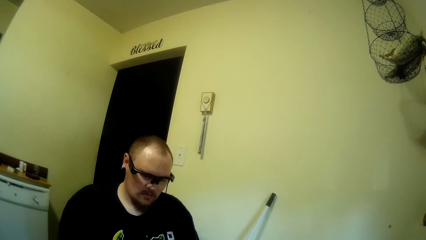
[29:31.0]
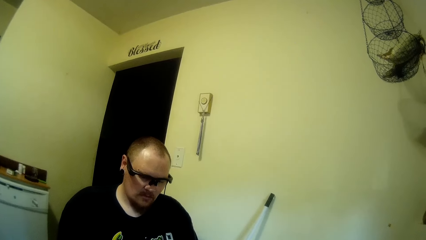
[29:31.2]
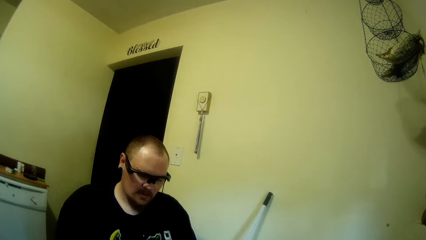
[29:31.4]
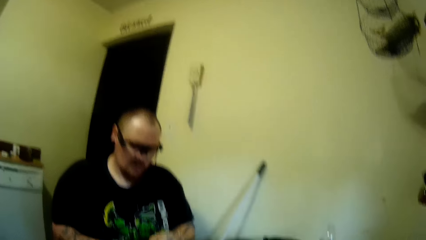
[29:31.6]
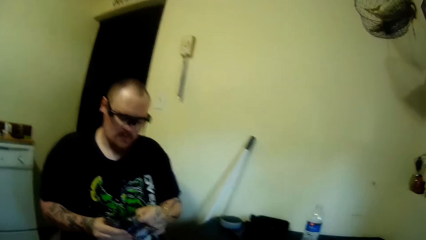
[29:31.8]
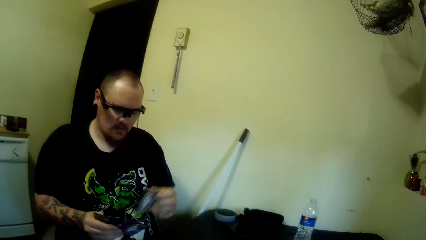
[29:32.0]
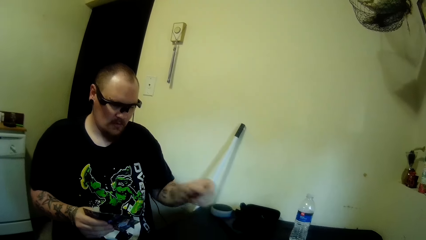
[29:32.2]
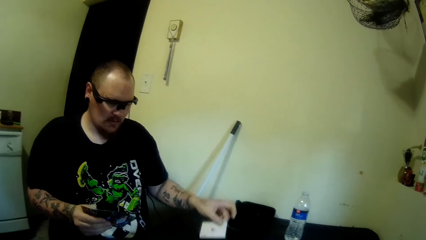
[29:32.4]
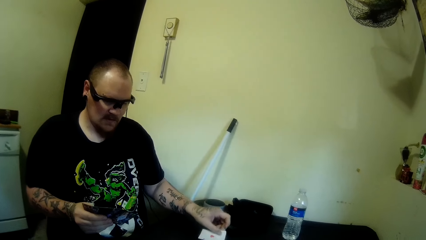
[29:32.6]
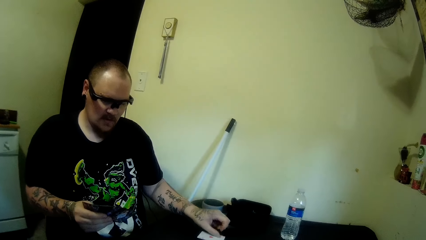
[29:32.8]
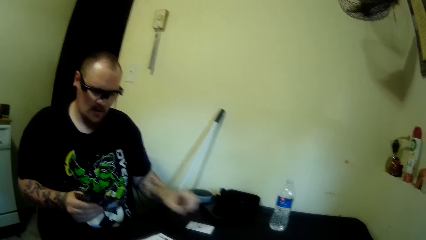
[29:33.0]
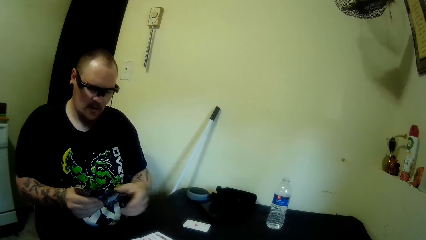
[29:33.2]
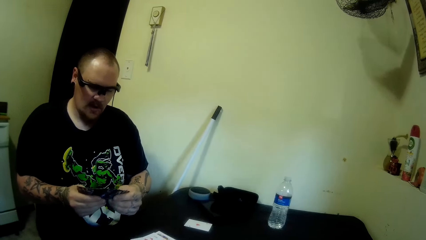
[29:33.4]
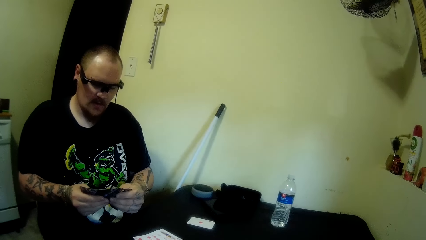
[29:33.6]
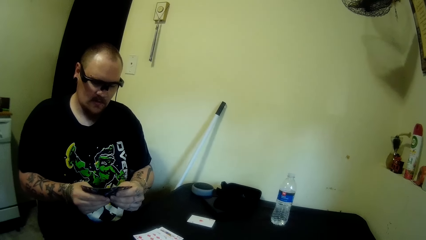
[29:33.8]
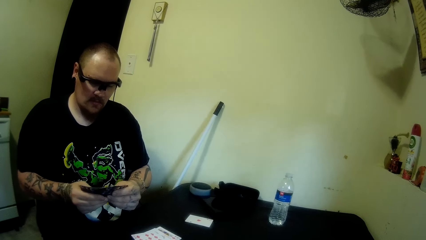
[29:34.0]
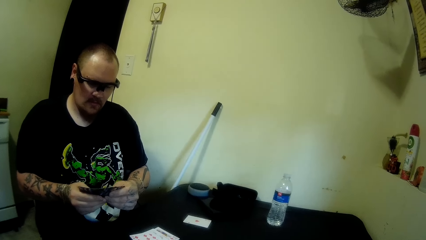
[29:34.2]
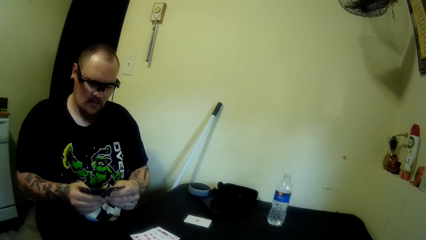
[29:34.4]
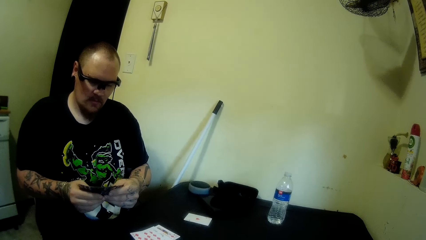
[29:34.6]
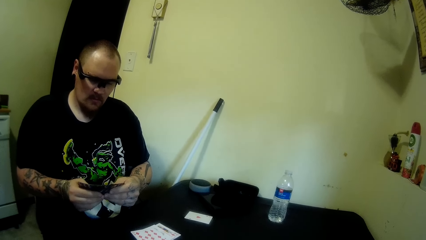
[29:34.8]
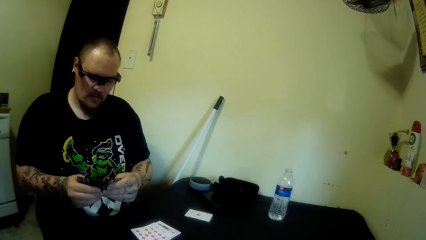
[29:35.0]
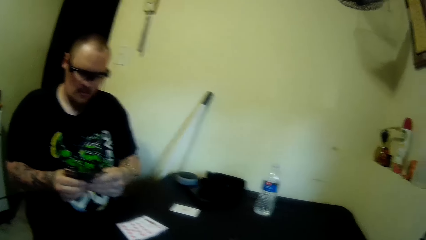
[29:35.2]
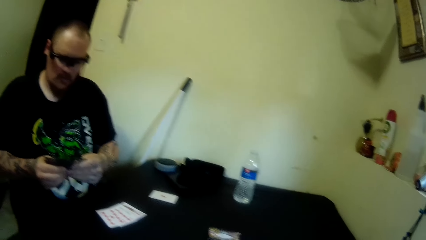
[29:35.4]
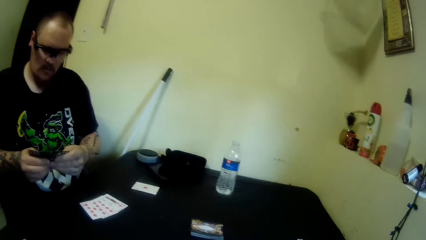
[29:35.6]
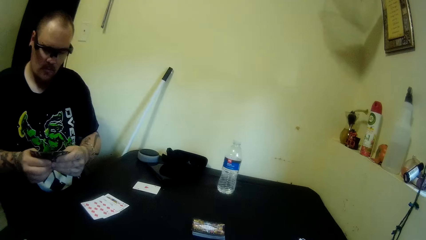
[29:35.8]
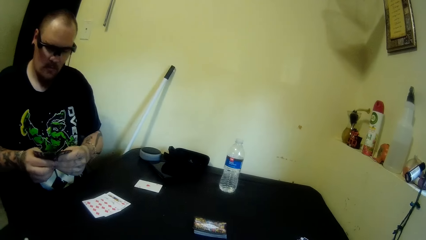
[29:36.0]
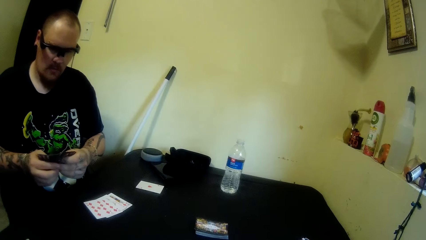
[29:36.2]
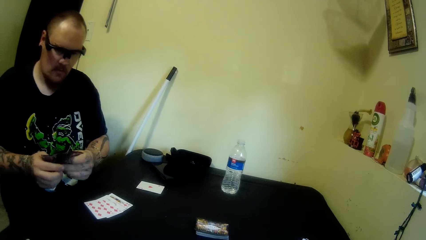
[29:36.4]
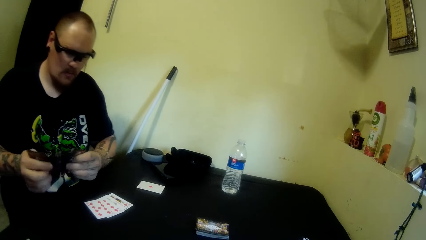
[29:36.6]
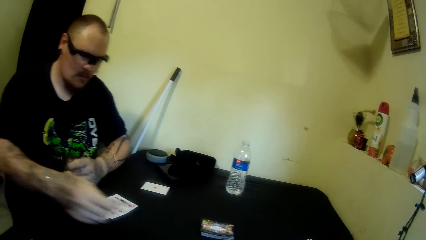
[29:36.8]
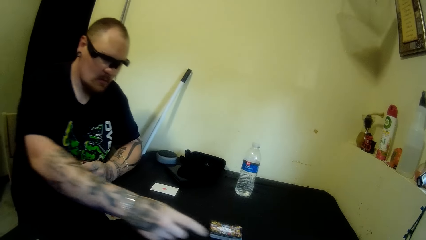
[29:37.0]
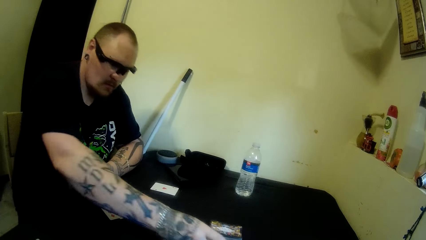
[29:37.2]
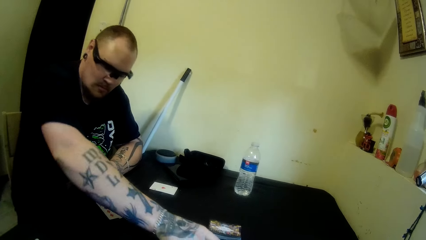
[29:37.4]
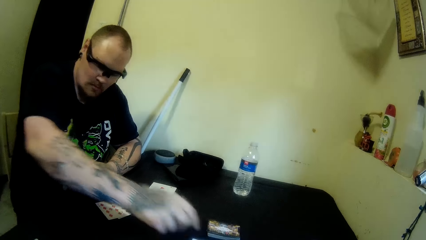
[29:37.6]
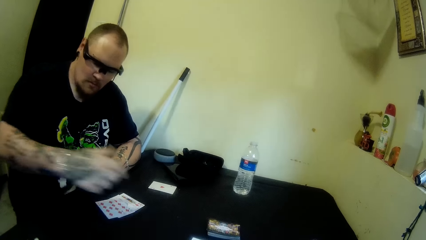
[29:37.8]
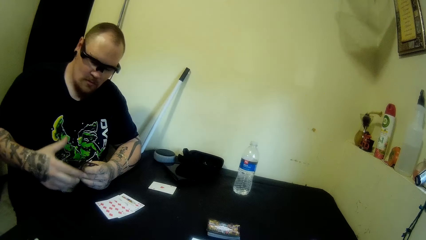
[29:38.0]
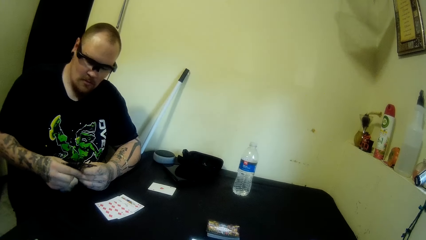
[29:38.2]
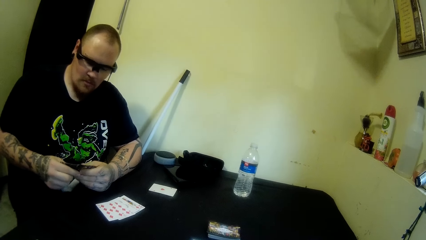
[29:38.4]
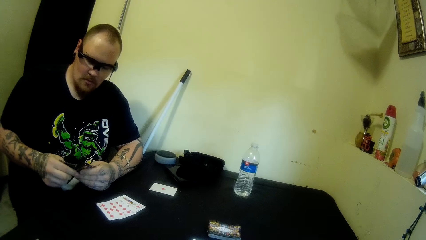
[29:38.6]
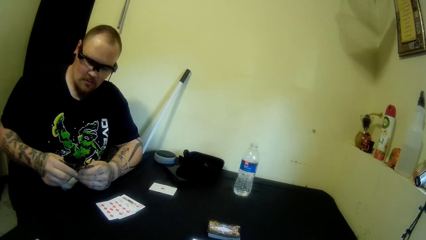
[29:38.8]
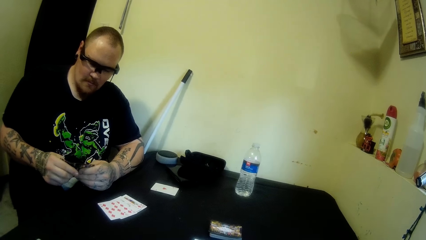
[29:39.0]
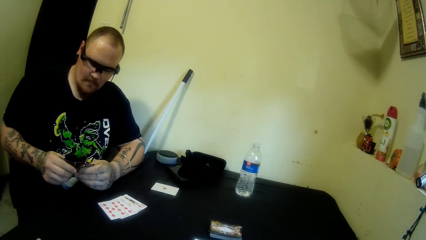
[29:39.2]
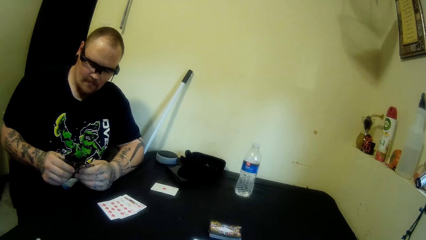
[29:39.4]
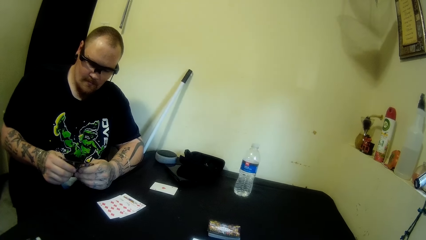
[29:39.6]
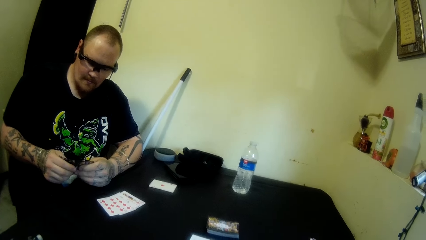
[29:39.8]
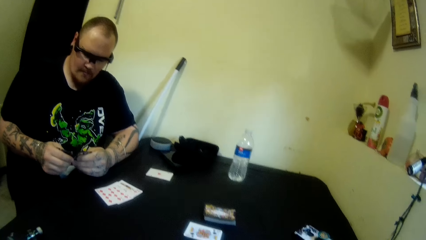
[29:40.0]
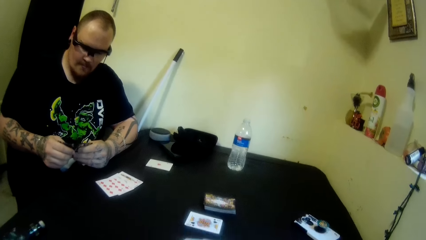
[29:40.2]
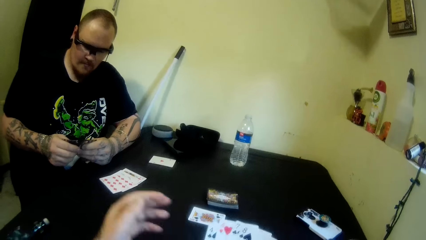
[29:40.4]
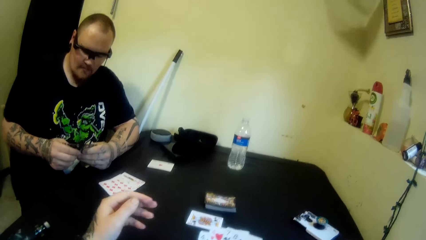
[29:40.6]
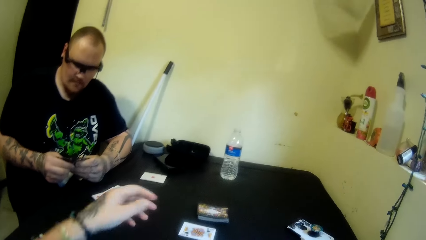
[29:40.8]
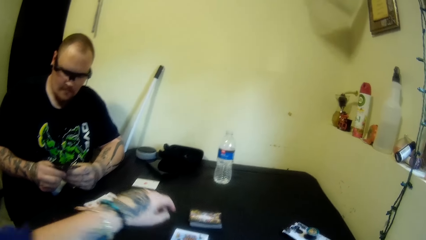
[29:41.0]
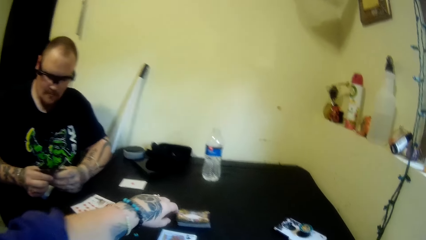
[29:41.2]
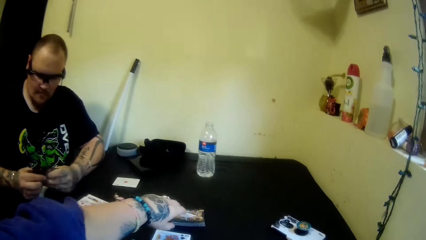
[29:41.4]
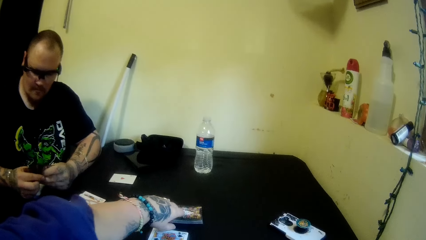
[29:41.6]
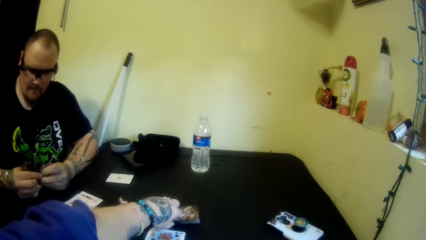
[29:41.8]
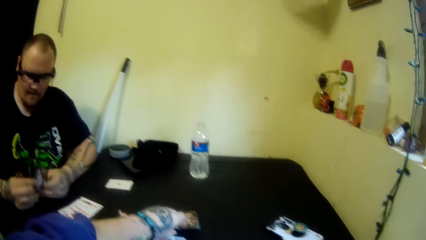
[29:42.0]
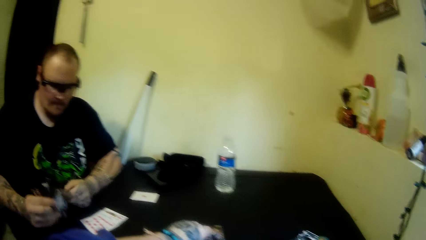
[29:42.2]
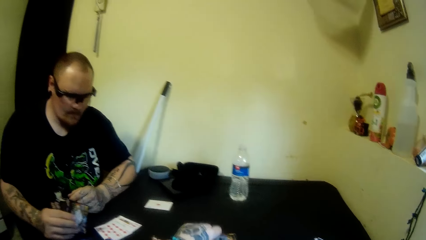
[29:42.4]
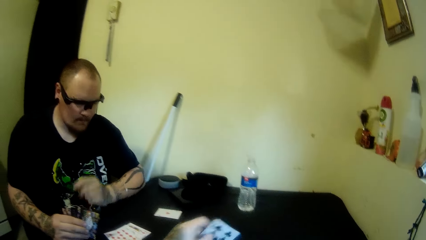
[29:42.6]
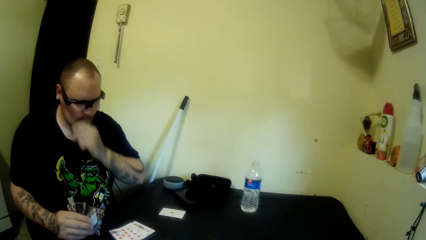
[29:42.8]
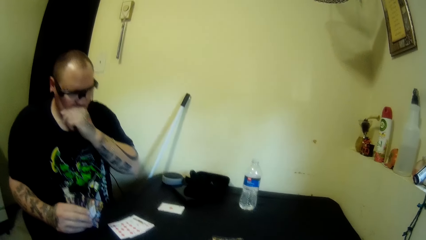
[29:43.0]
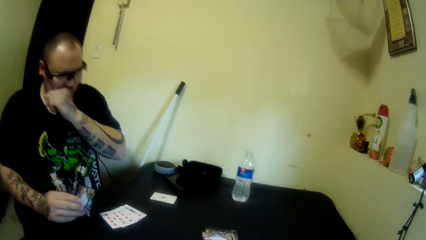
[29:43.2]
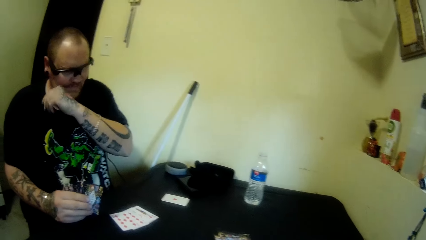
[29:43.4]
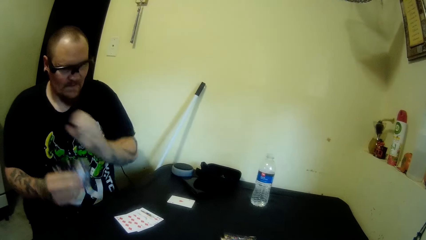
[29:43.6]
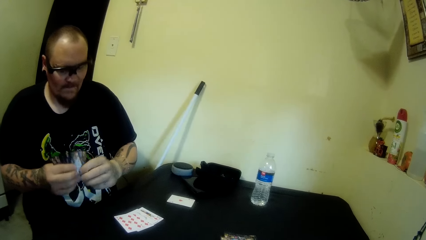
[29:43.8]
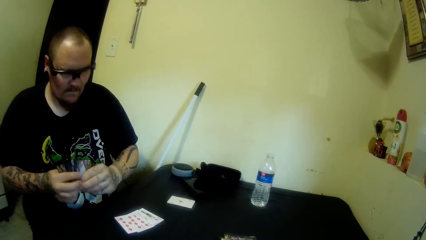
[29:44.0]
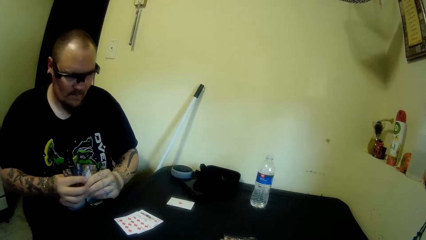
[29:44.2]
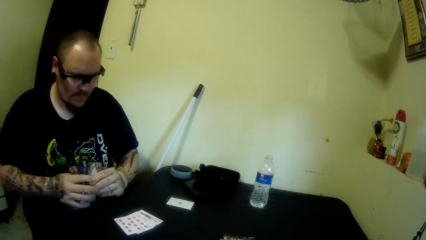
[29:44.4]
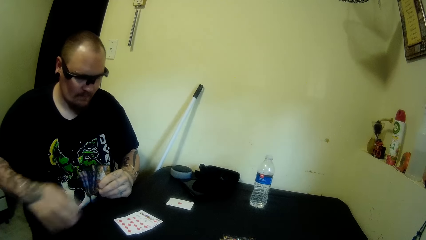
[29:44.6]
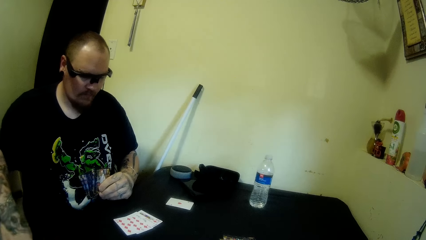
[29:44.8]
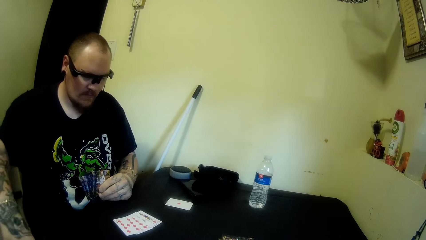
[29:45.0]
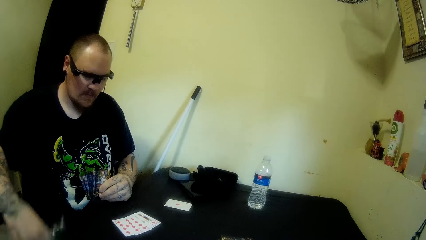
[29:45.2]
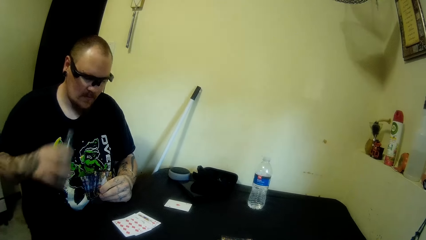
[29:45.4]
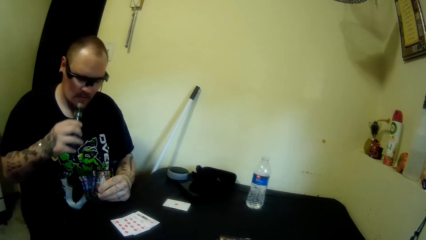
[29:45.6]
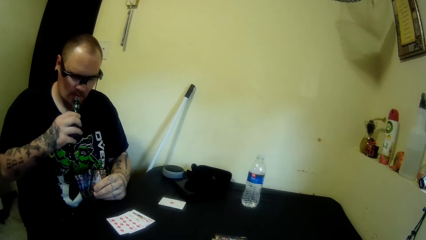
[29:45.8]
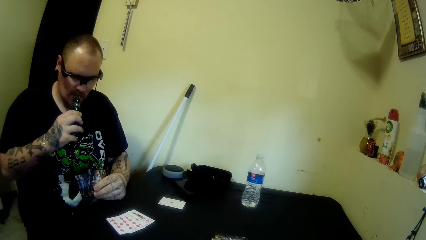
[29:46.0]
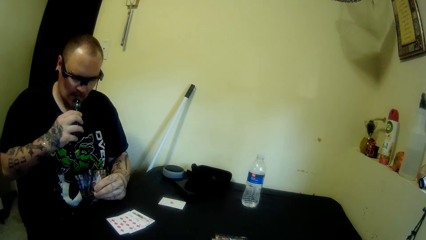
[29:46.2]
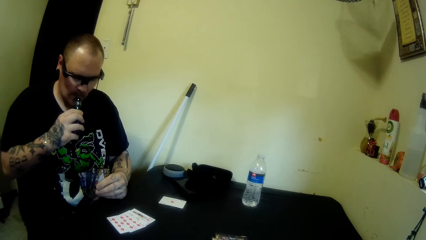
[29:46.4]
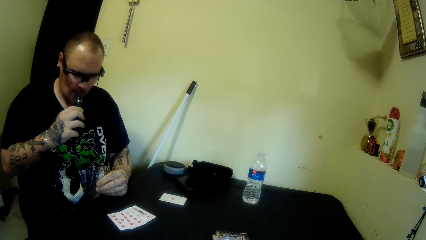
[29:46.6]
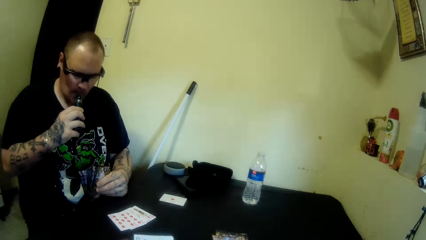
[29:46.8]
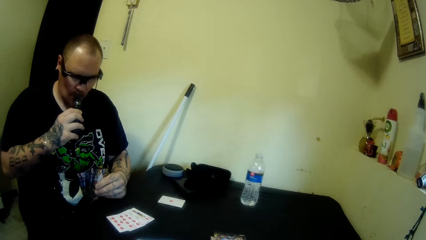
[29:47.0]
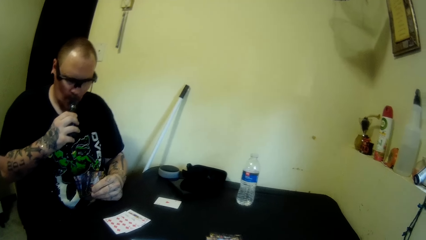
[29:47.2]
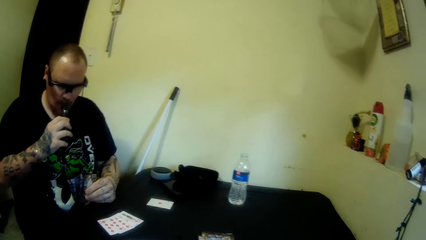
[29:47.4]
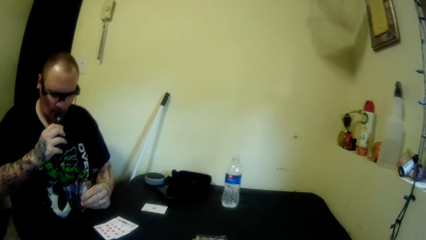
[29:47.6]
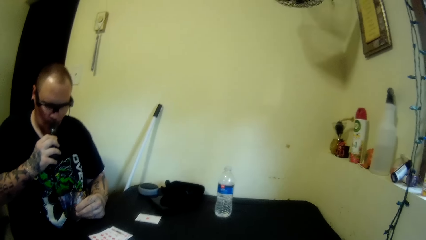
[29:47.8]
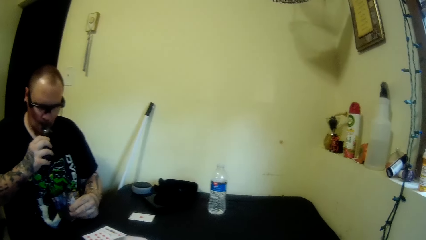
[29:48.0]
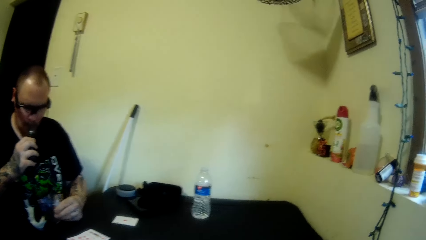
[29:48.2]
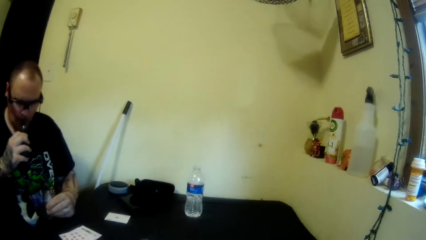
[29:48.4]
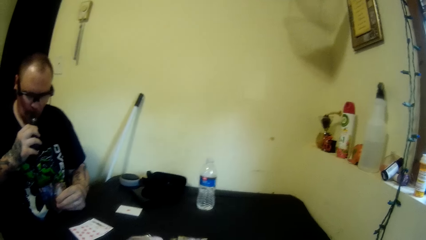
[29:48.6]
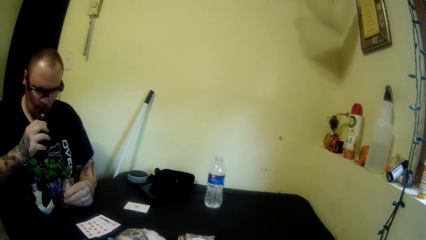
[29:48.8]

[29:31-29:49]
A man picks up a card. The man drops the card on the table. He holds the cards with both hands. He picks up a card. He drops another card on the table. He holds the cards with both hands. The camera wearer picks up a card from the table. The man wipes his mouth with his hand. He holds the cards with both hands. He pulls his hand off the card. He picks up the hookah from the table. He smokes from the hookah.
